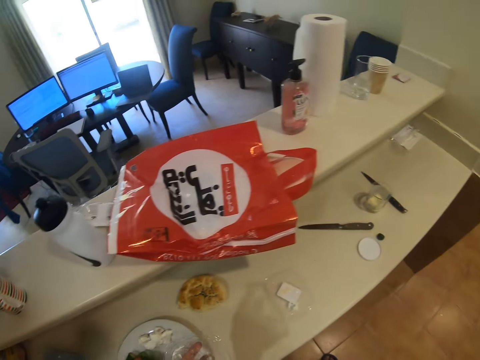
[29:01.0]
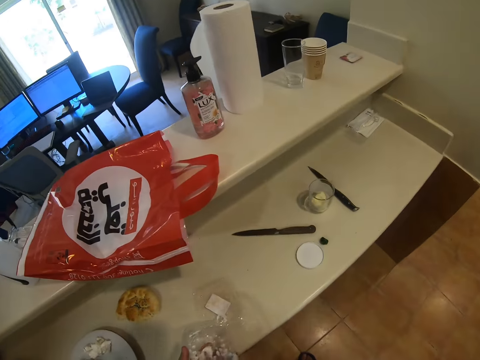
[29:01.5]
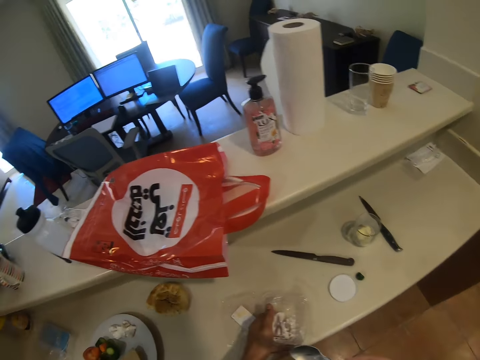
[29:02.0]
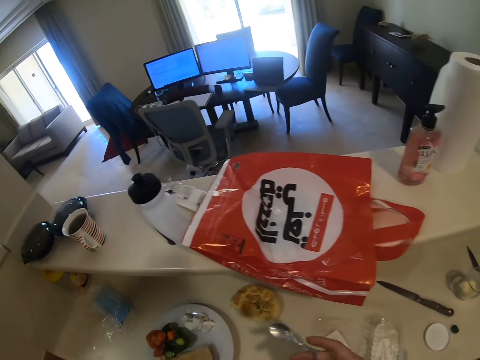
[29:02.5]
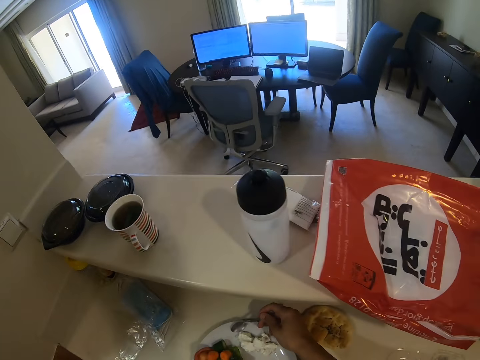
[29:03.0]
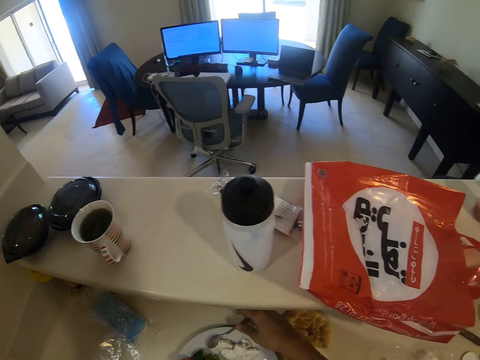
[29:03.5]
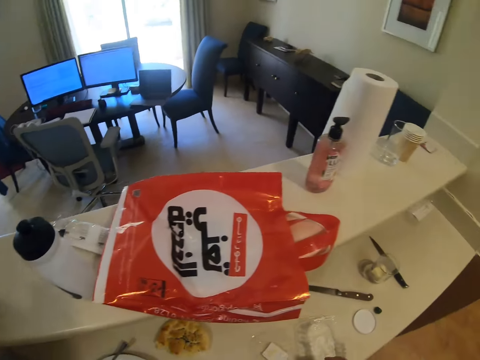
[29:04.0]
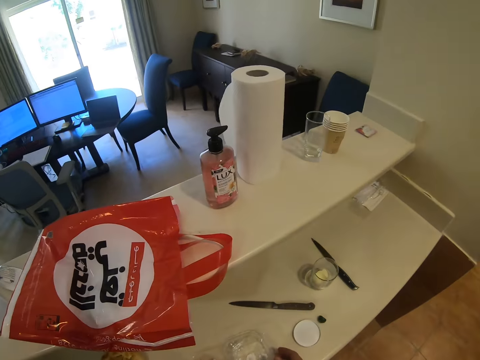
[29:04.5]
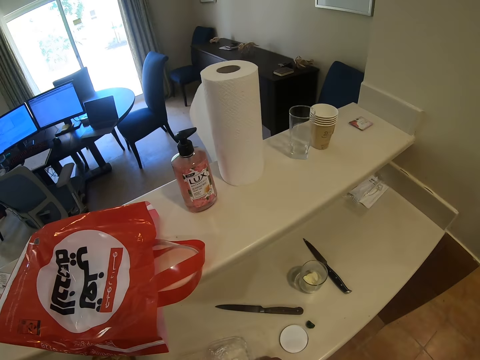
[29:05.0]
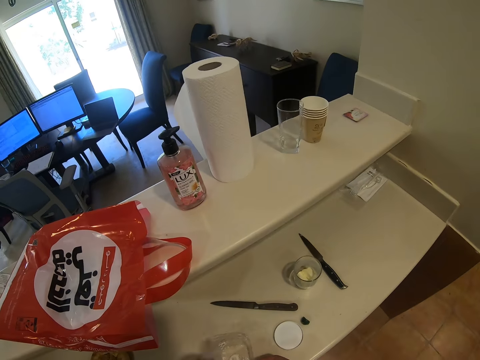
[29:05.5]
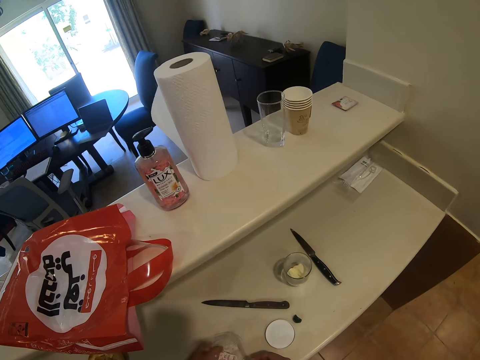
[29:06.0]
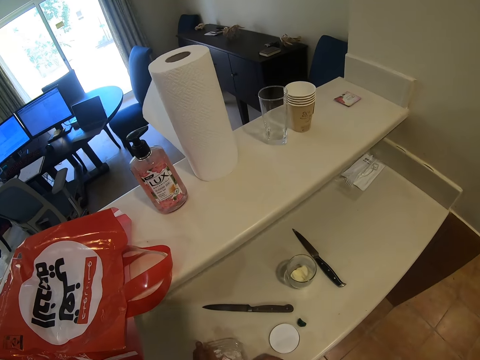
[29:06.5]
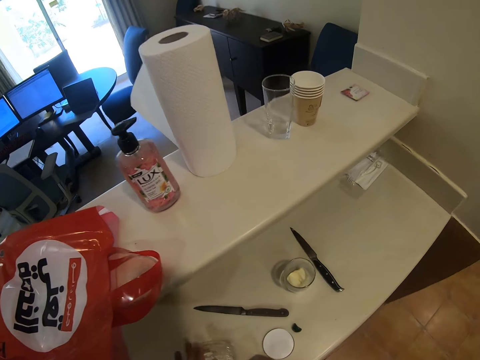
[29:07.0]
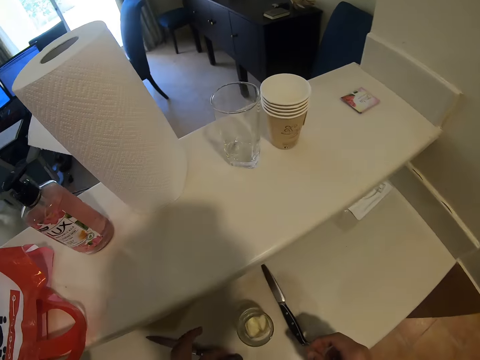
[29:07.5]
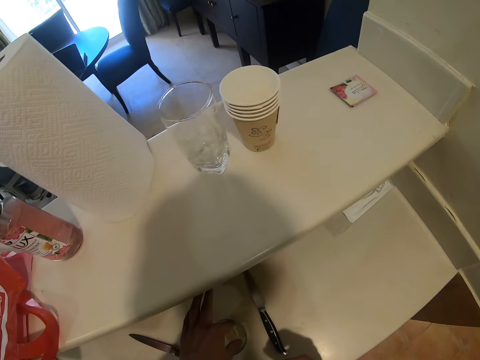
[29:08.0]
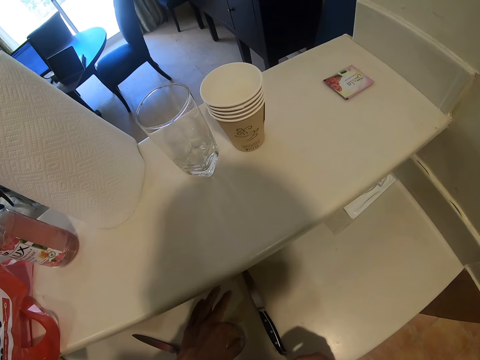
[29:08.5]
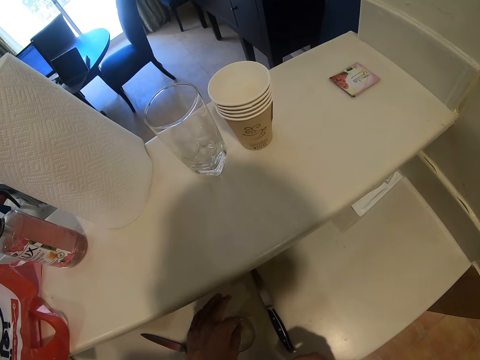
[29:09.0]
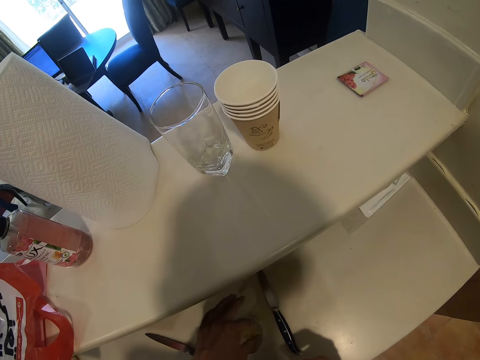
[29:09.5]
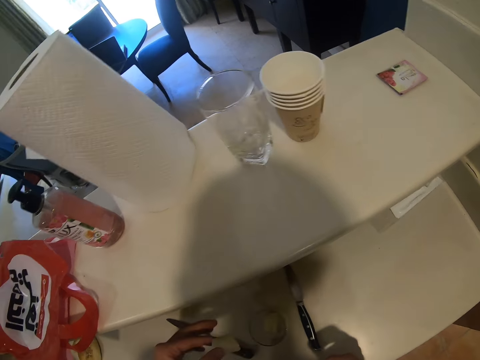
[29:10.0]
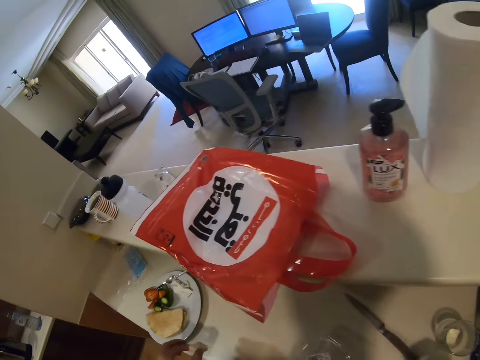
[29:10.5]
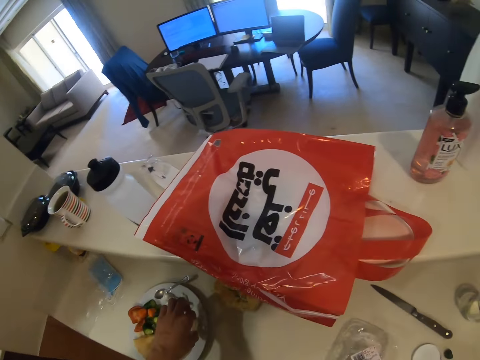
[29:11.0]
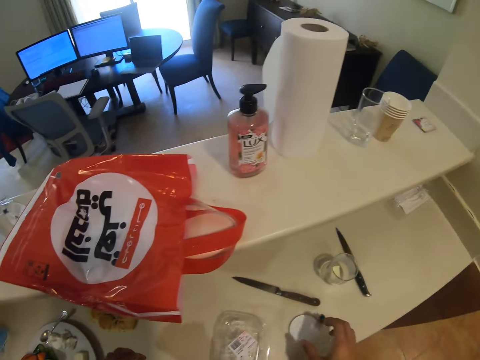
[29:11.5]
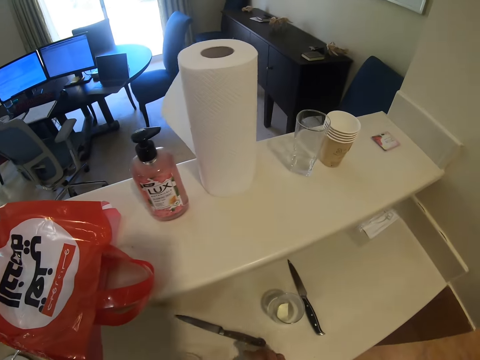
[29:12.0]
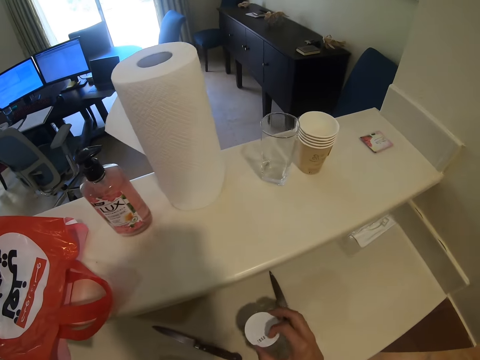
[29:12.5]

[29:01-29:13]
The camera wearer places the plastic package on the table. They place a spoon on a plate. They close the plastic package with a lid. They pick a piece of butter from the tin. They place the butter on the plate.

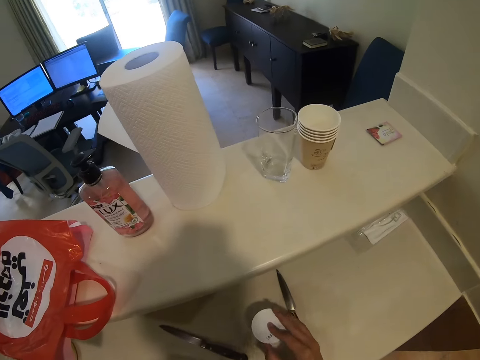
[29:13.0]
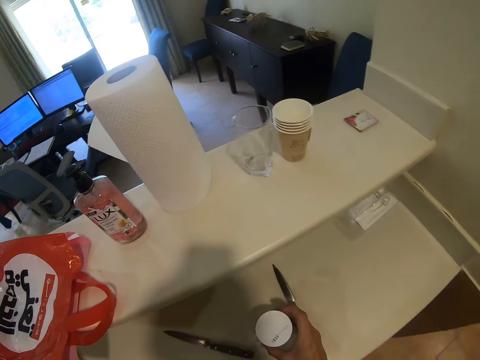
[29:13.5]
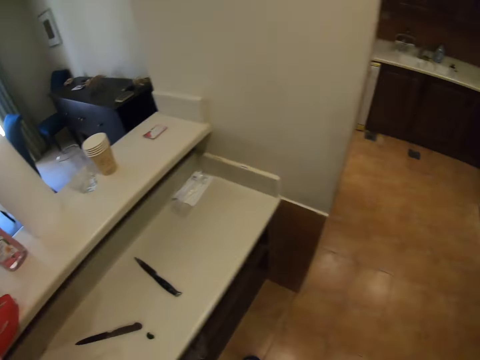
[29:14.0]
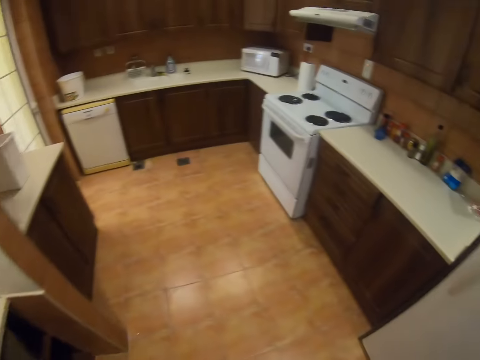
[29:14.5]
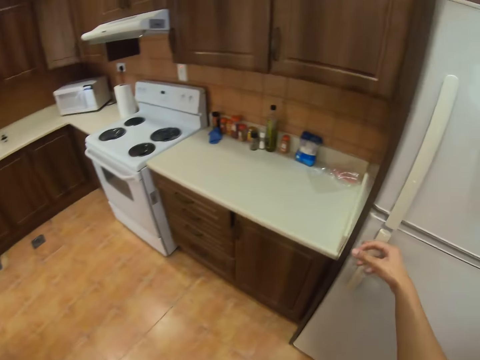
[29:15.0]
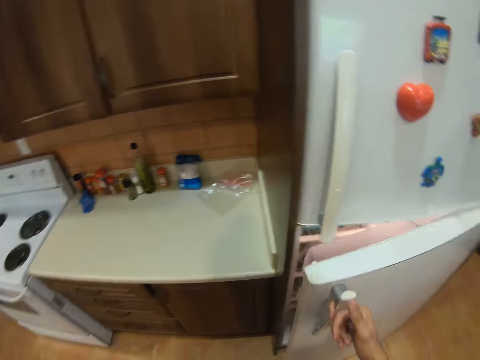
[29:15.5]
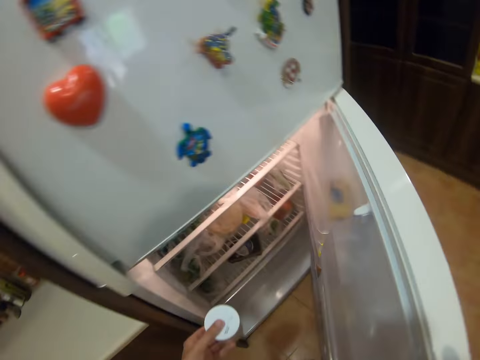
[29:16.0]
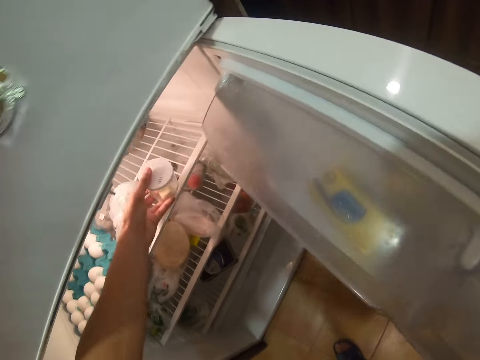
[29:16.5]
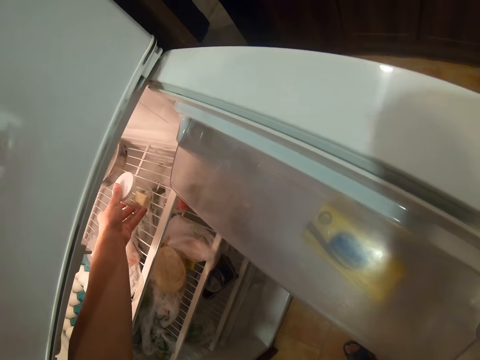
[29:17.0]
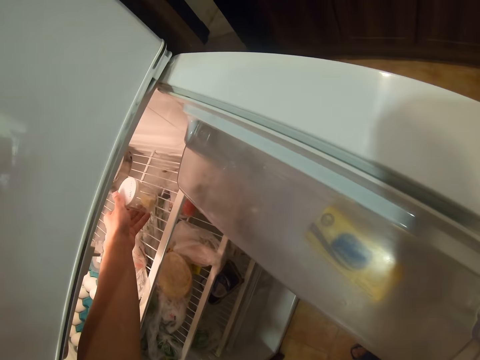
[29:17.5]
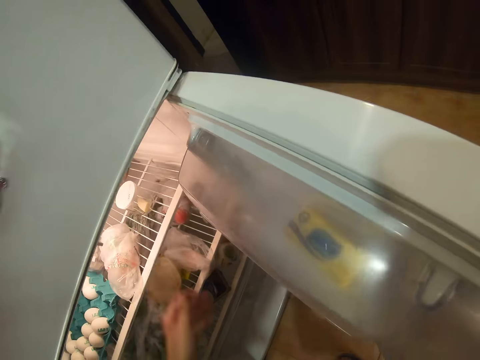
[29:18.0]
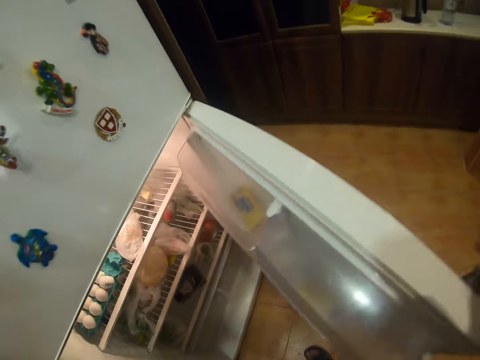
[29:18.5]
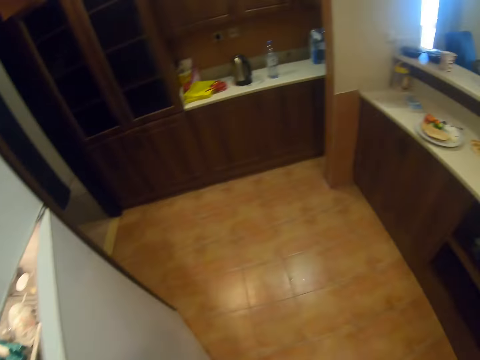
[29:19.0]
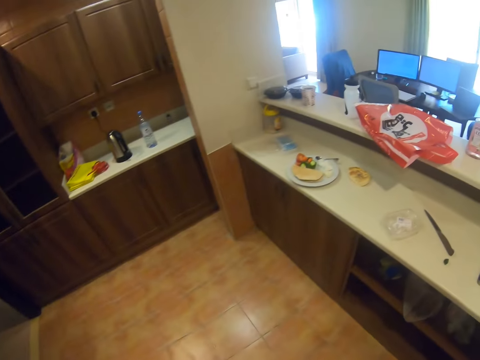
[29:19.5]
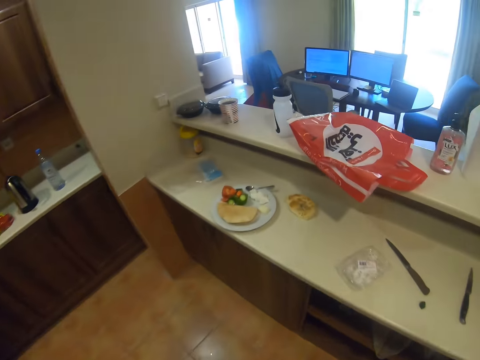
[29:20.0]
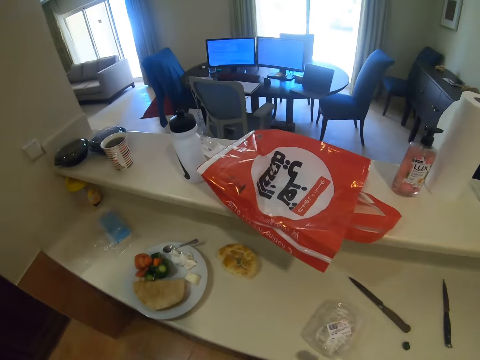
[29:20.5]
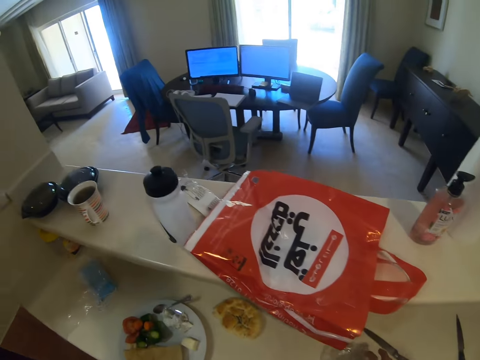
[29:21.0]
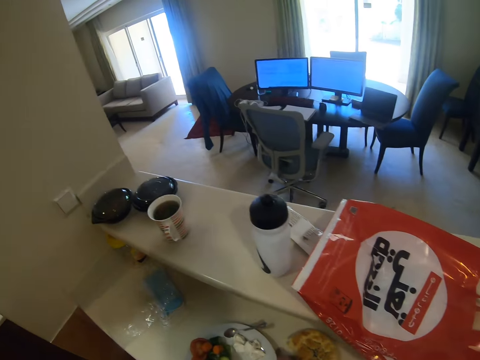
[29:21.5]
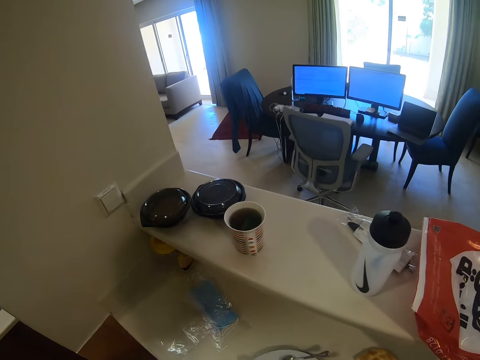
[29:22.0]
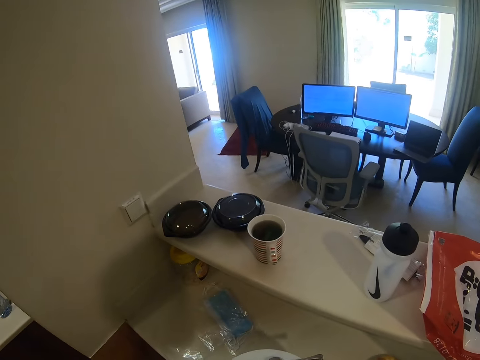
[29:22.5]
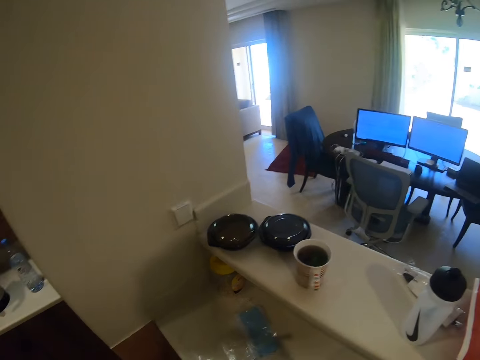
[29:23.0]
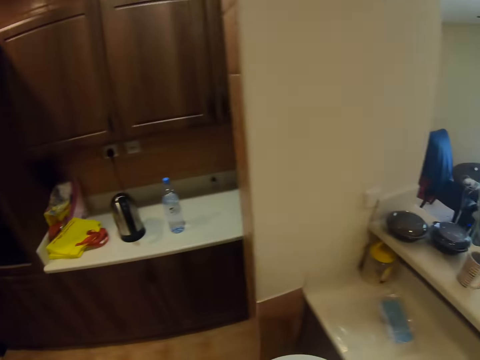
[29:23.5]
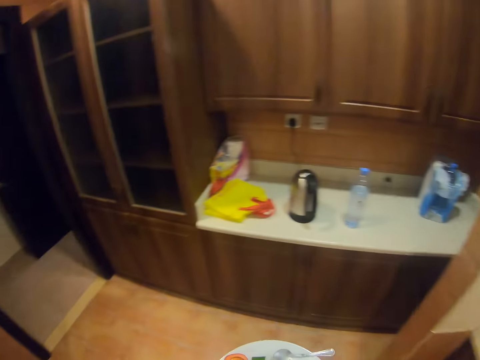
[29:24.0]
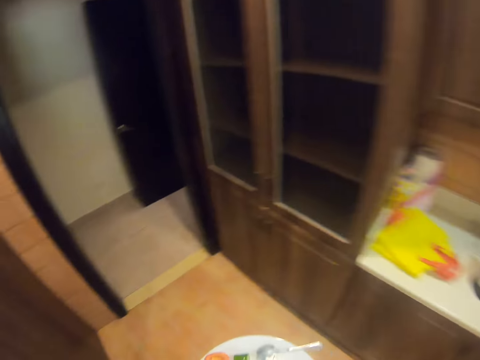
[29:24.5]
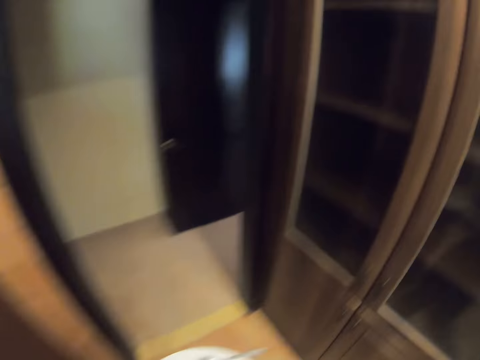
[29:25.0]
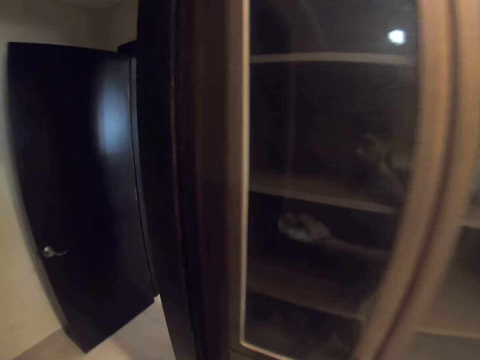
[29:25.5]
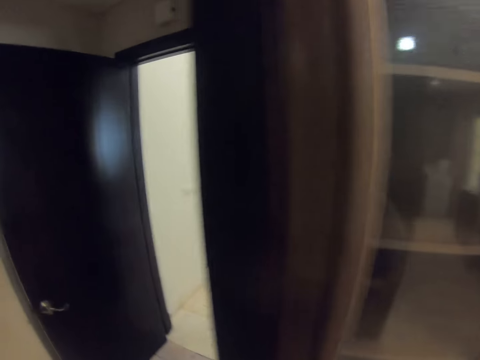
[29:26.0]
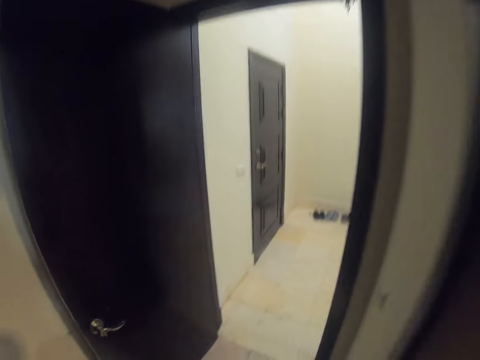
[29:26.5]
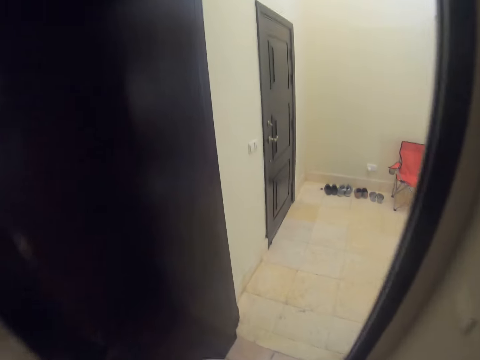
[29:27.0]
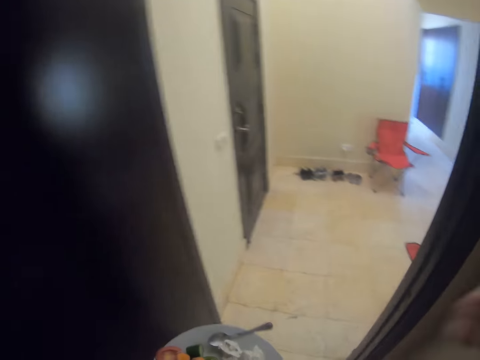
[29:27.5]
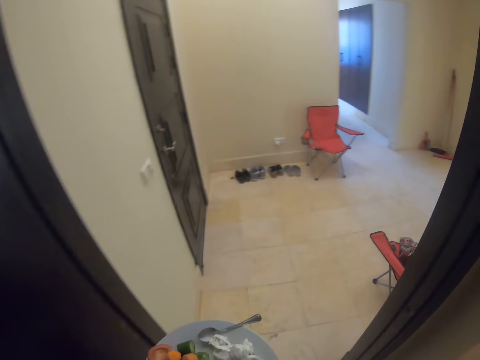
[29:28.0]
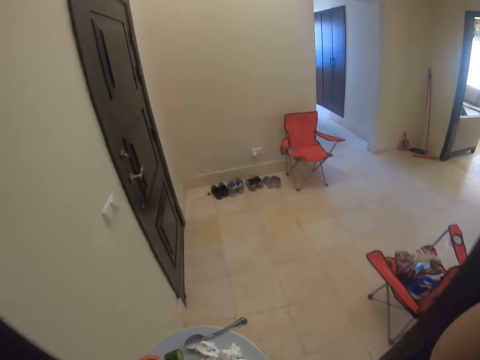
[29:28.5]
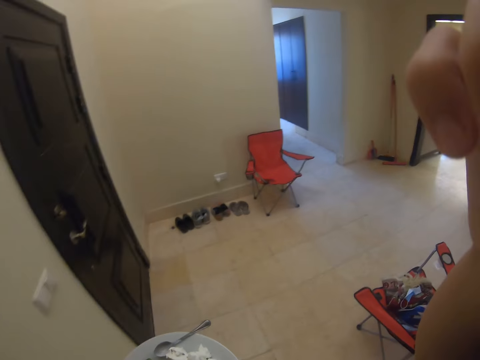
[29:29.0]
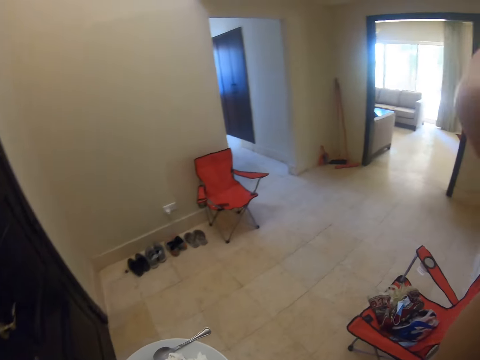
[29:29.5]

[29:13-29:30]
The camera wearer closes the tin with a lid. They take the tin. They open the fridge. They place the tin in the fridge. They close the fridge and walk around the kitchen. They adjust the camera.
